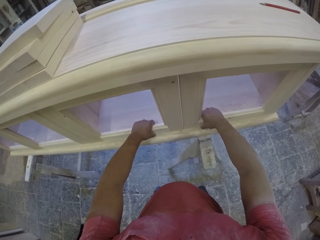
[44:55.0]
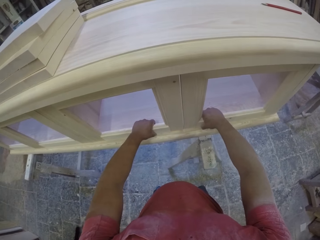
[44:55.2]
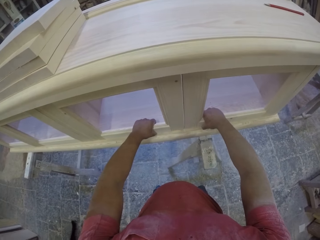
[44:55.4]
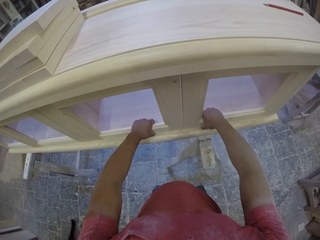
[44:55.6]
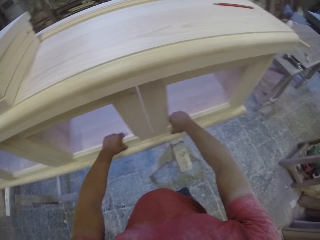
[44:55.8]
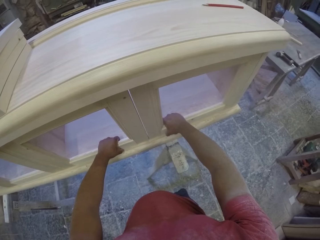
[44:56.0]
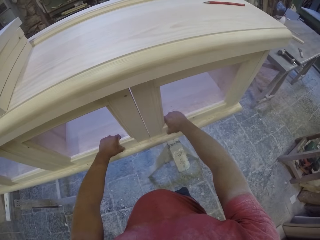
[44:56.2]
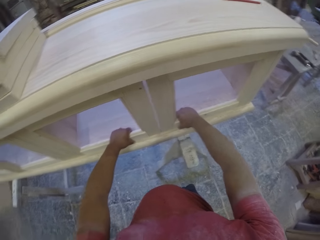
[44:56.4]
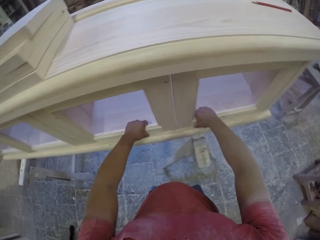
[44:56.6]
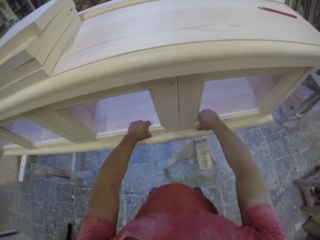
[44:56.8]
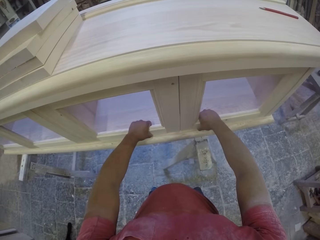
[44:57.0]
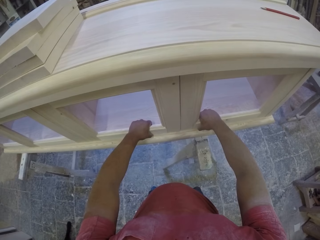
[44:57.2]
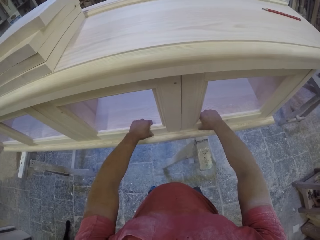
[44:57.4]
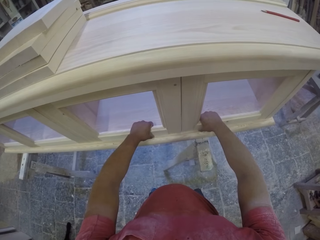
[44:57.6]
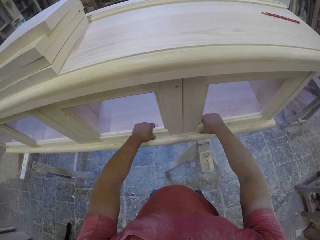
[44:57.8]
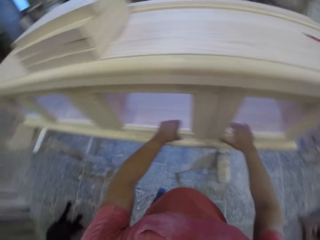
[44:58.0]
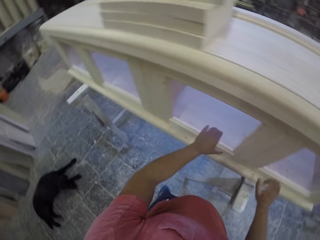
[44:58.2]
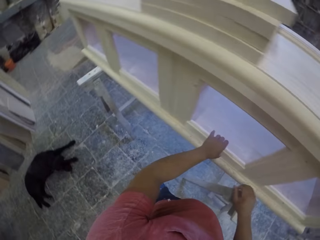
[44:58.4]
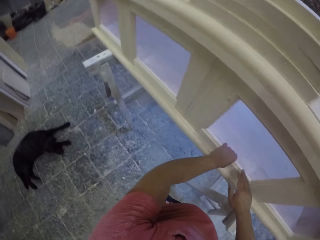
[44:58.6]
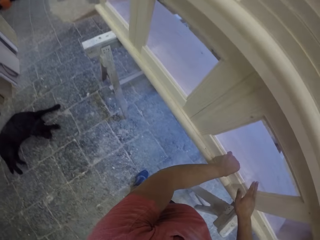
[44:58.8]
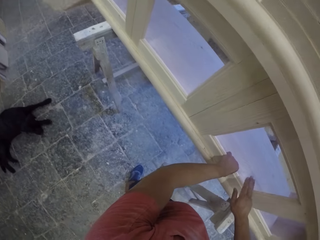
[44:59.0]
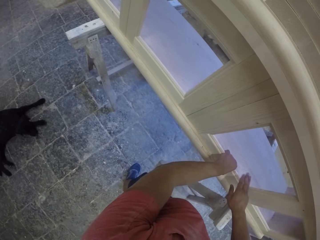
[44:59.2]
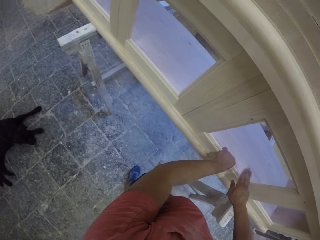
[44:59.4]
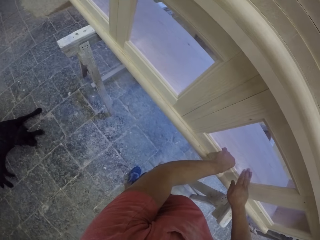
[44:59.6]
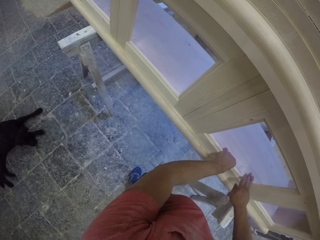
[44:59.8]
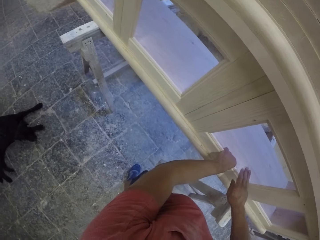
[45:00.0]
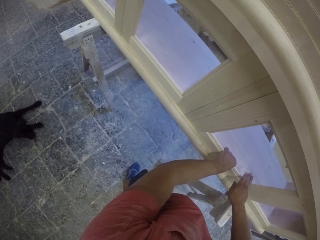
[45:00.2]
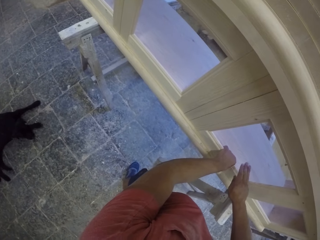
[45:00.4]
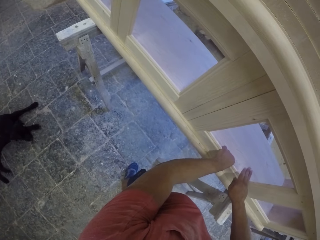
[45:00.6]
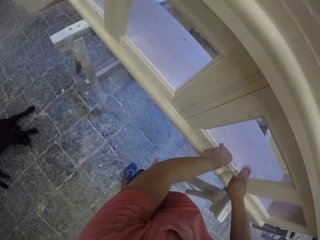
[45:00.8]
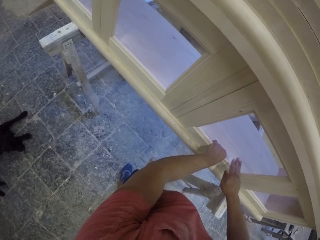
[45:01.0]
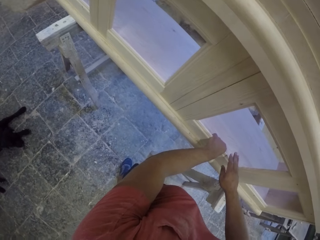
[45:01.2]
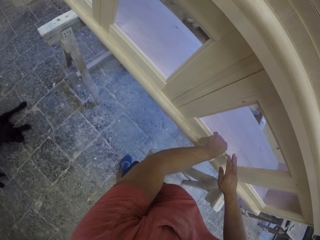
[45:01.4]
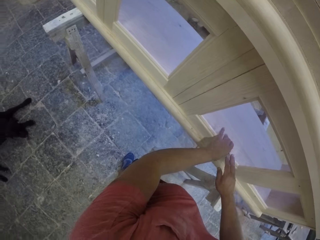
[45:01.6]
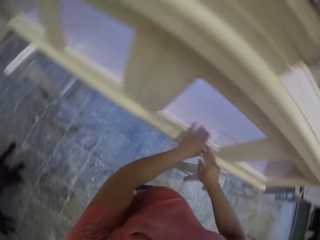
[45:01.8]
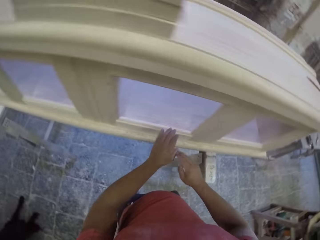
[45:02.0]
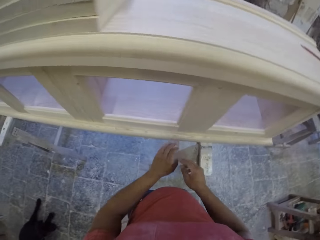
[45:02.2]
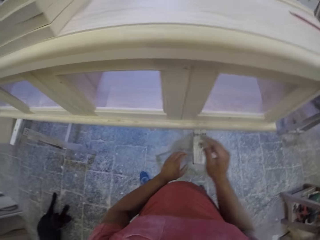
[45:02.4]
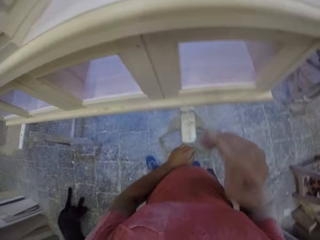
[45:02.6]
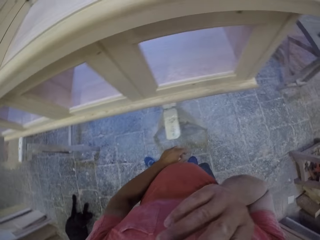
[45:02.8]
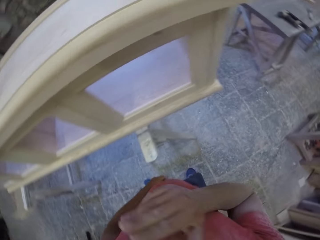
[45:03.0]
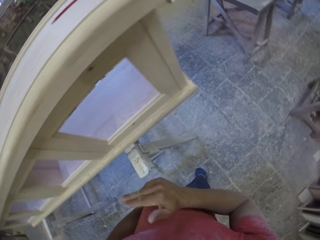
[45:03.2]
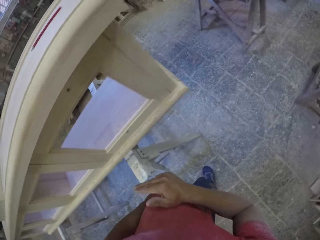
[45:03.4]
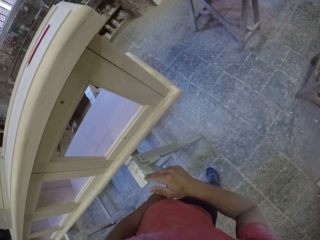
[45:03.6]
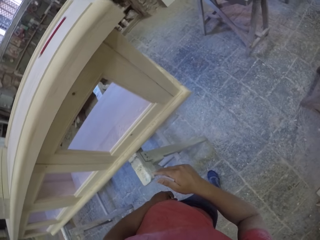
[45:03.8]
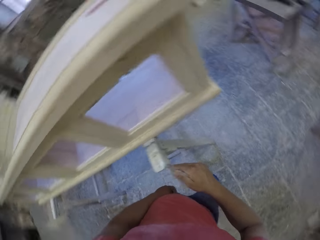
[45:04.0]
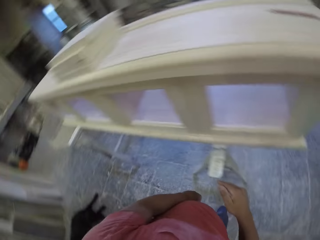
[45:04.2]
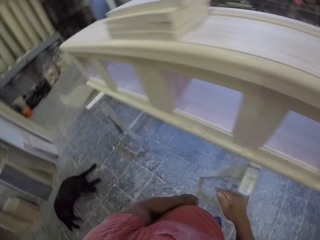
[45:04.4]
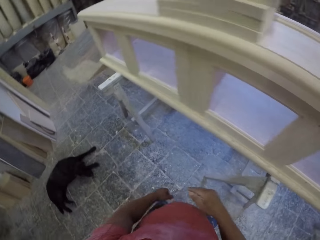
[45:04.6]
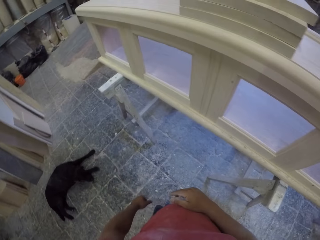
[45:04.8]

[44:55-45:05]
The camera wearer touches the drawer door. He hits the drawer door with his hands. He analyses the furniture.

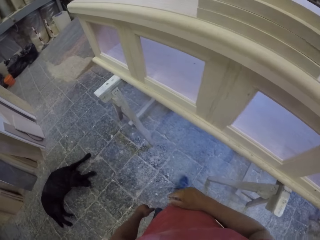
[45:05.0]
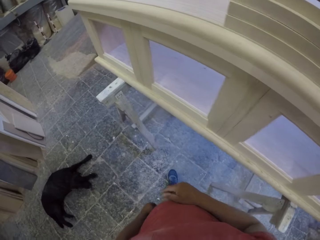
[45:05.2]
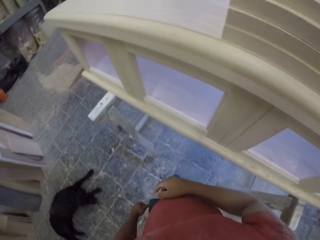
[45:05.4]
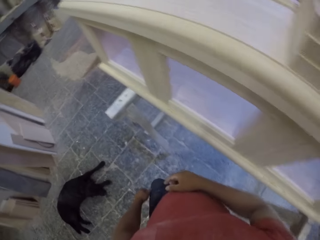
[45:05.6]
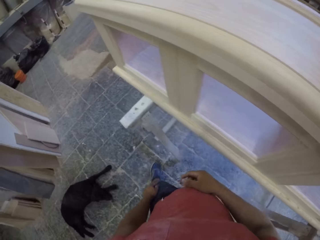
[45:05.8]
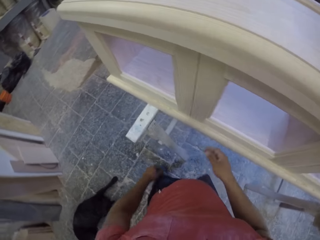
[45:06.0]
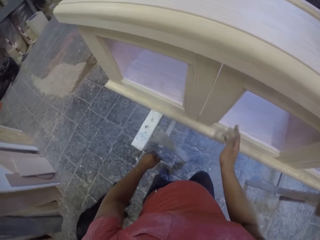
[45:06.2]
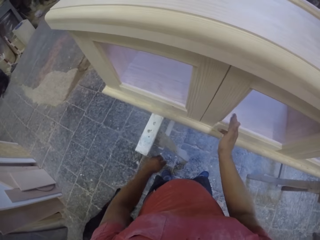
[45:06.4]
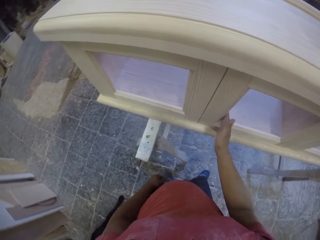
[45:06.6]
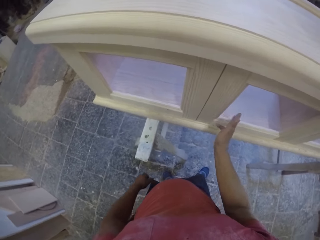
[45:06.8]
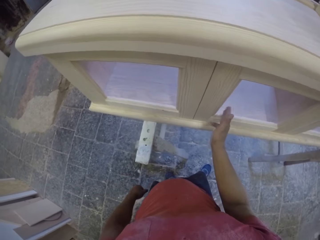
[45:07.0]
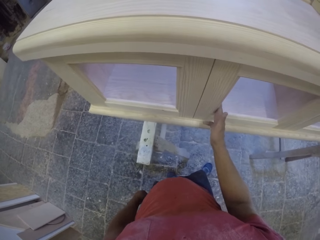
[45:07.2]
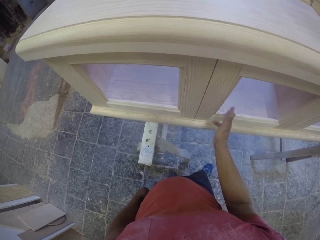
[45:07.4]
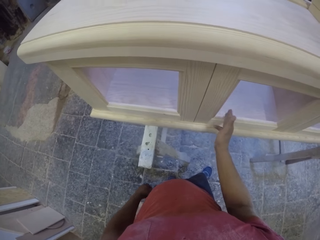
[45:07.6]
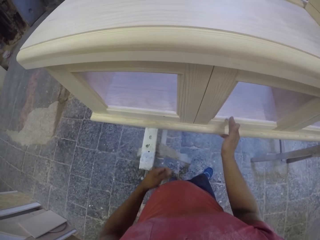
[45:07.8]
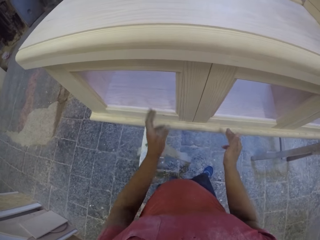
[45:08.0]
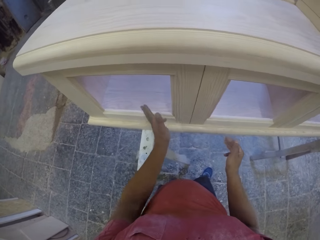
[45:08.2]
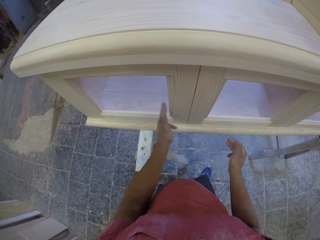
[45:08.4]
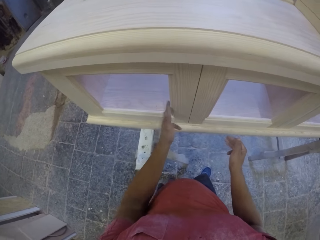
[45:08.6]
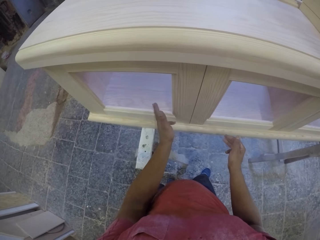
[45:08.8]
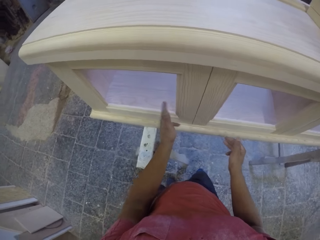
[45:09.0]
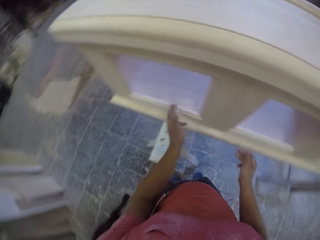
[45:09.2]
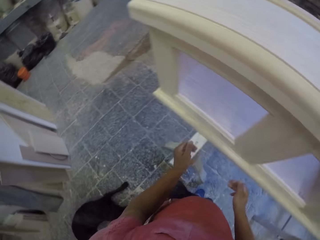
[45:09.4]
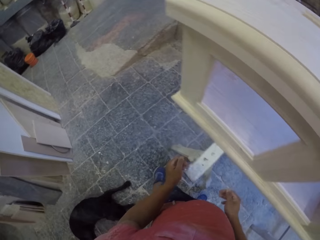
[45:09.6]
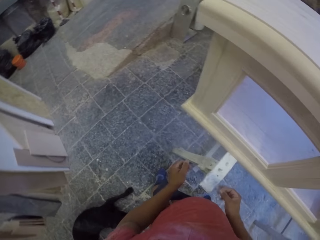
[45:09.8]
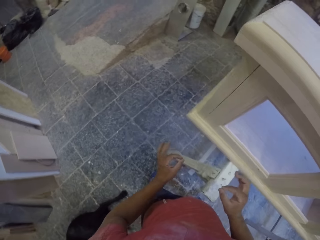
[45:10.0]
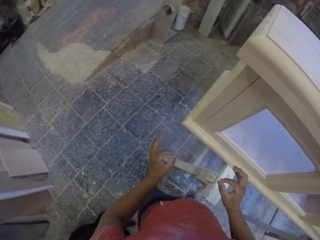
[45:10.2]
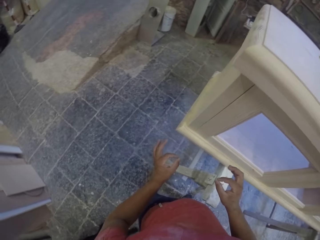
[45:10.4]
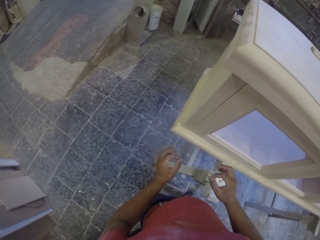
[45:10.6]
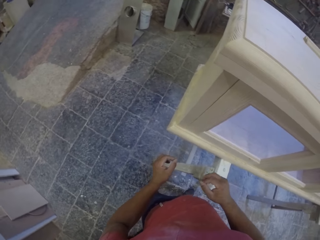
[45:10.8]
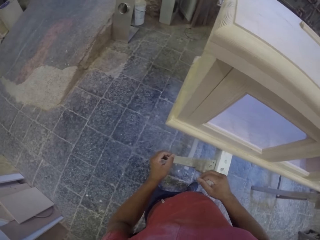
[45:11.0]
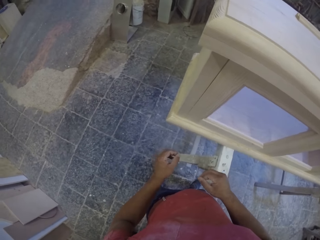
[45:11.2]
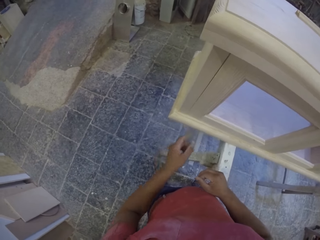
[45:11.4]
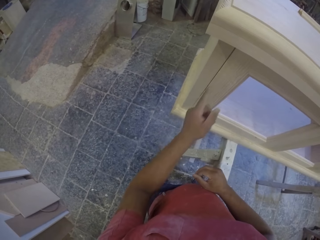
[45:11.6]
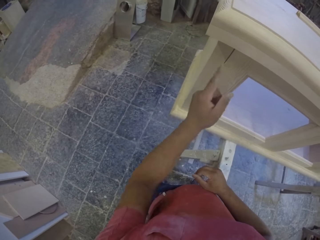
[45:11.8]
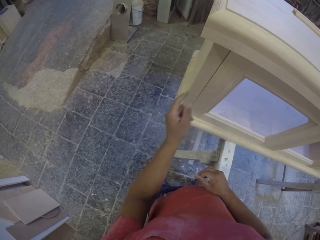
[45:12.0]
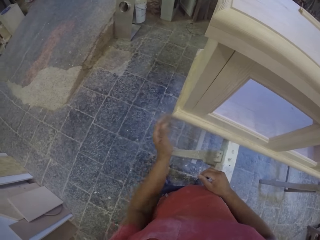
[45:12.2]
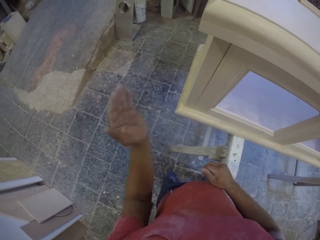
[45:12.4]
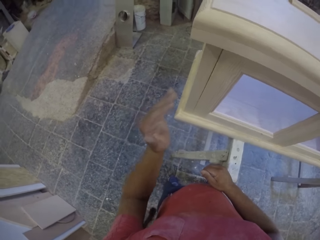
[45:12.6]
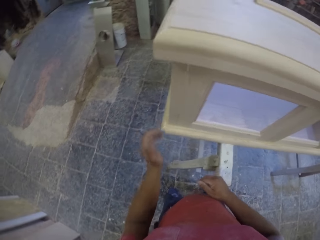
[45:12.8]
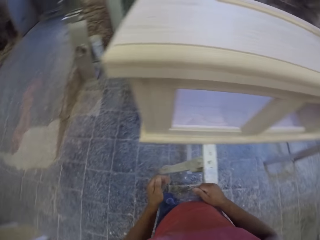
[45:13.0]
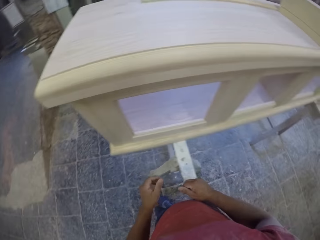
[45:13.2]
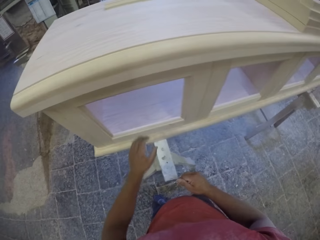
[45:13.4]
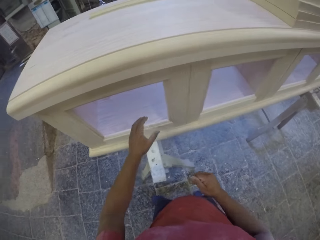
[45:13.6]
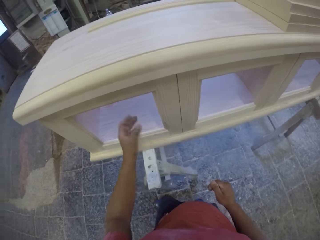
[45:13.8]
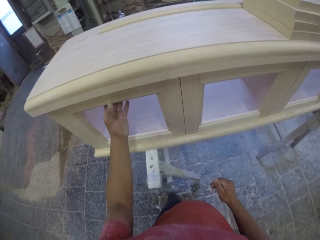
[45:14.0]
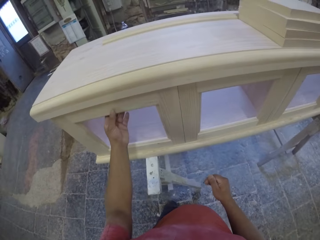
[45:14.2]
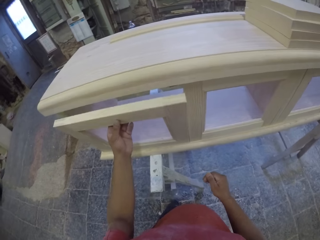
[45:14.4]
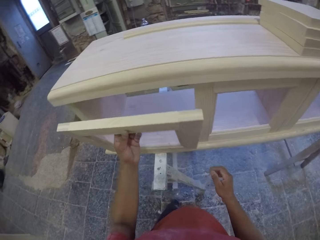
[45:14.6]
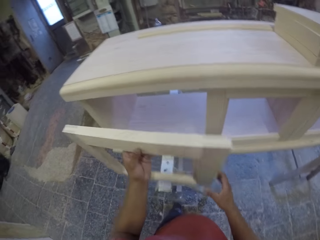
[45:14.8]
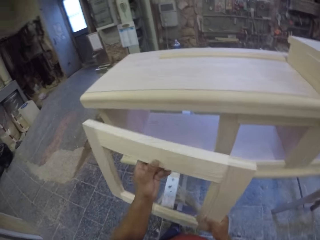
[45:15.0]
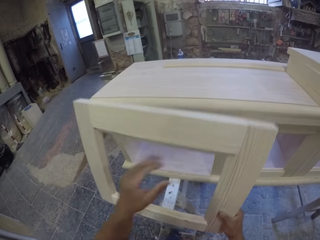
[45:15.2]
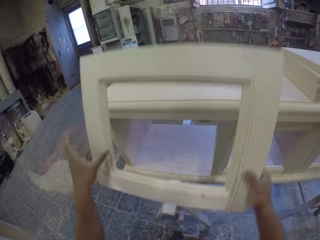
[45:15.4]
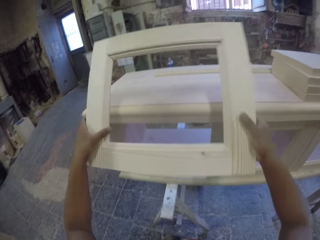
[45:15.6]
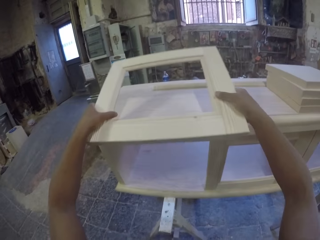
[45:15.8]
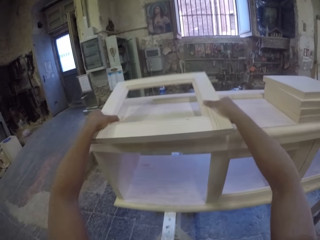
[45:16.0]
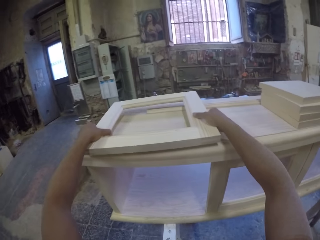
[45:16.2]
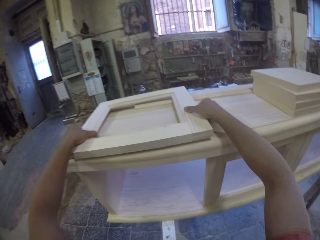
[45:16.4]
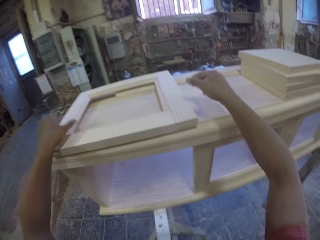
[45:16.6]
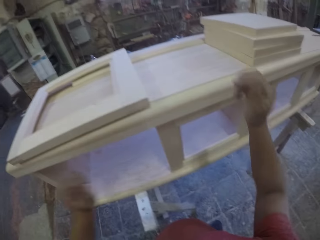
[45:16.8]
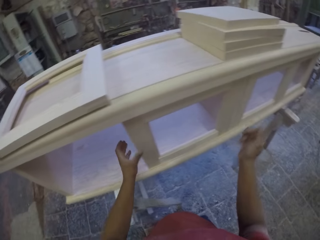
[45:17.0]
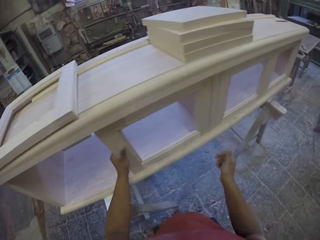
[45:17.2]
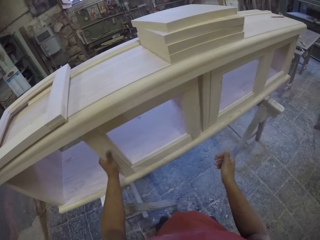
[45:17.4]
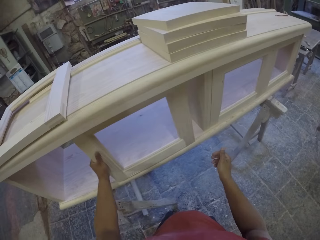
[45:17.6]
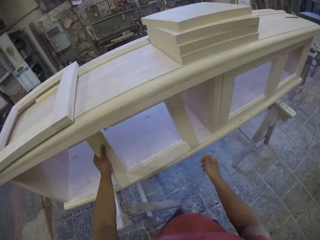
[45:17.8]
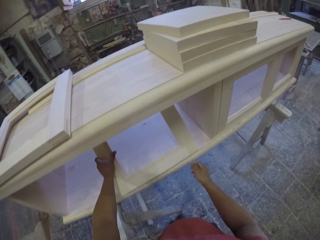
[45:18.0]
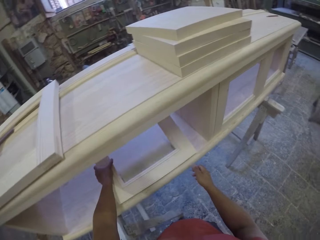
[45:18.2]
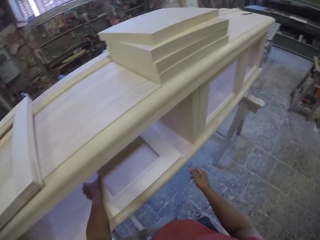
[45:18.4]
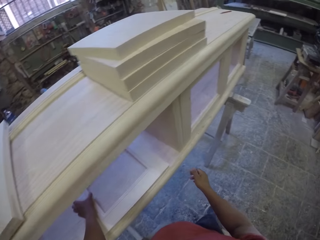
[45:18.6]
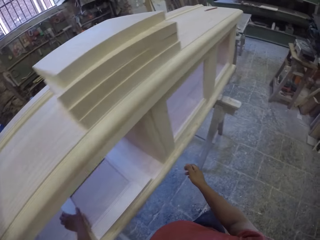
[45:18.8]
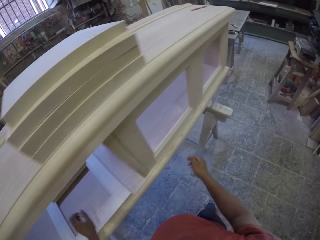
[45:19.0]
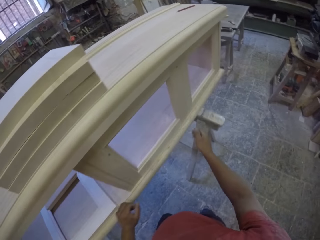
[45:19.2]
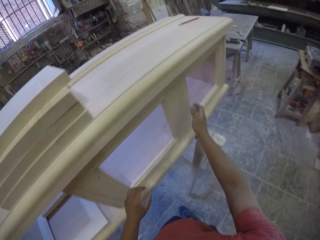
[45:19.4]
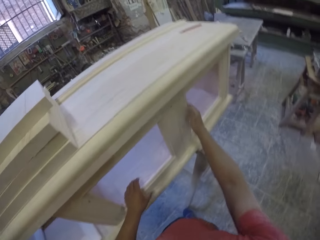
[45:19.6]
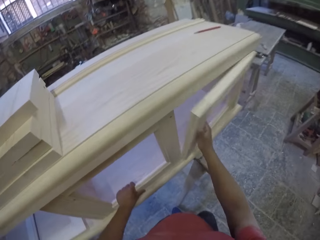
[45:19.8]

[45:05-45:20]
The camera wearer taps the furniture. They analyse the furniture. They remove a piece of wood from the furniture. They place the piece of wood on top of the furniture. They disassemble more pieces of wood from the furniture.
